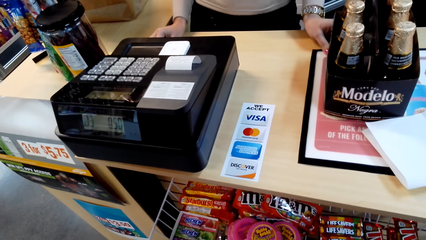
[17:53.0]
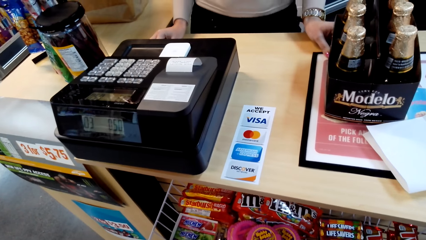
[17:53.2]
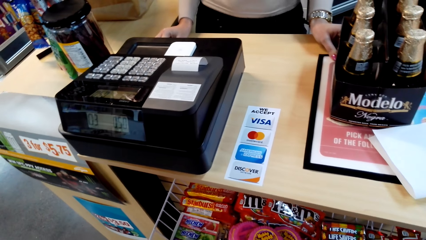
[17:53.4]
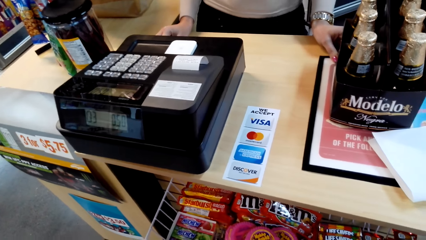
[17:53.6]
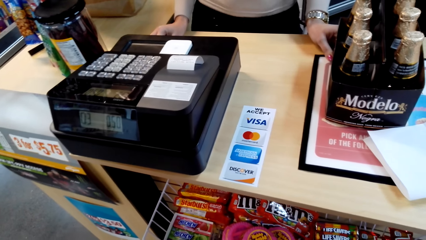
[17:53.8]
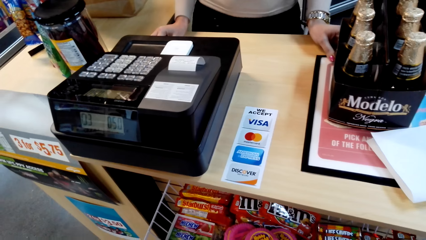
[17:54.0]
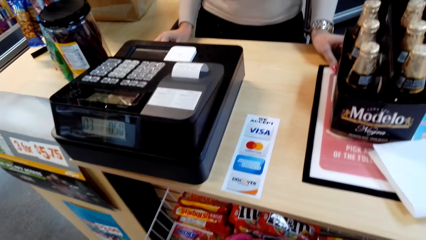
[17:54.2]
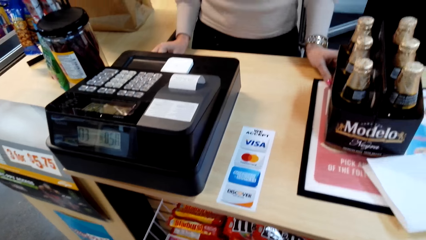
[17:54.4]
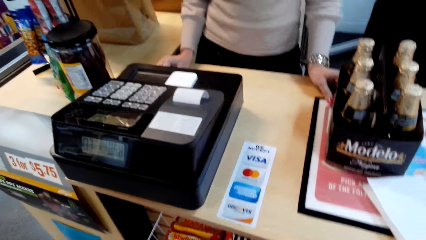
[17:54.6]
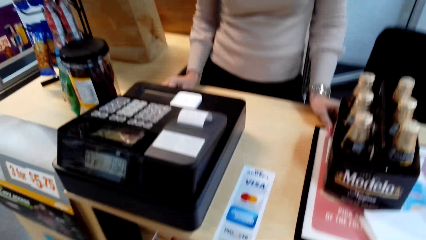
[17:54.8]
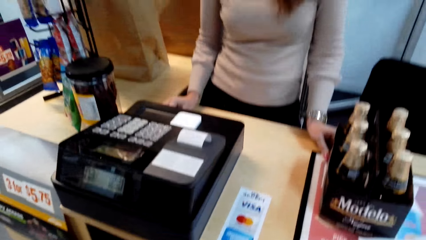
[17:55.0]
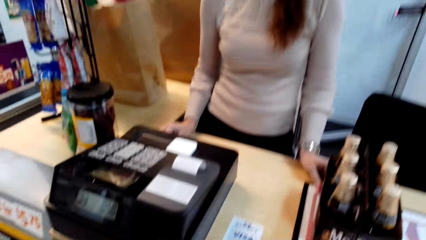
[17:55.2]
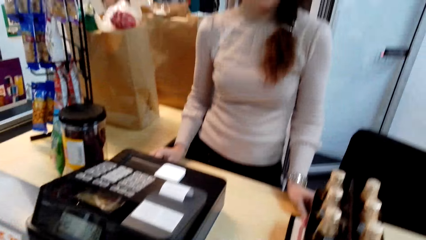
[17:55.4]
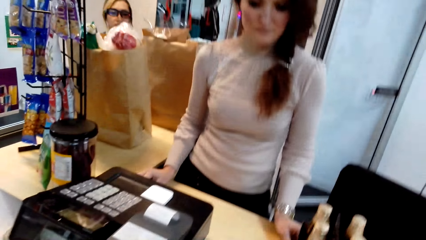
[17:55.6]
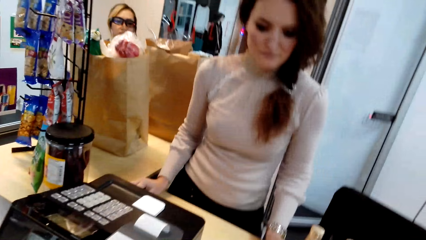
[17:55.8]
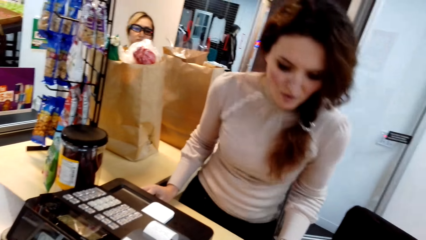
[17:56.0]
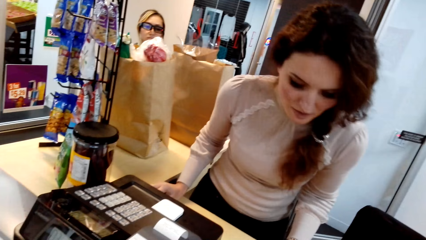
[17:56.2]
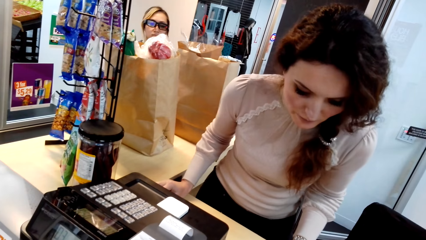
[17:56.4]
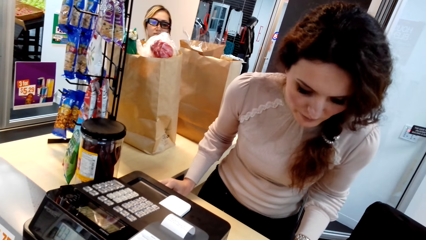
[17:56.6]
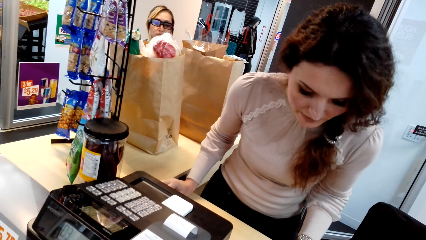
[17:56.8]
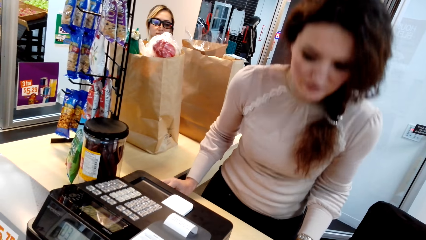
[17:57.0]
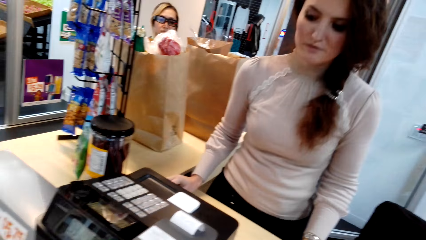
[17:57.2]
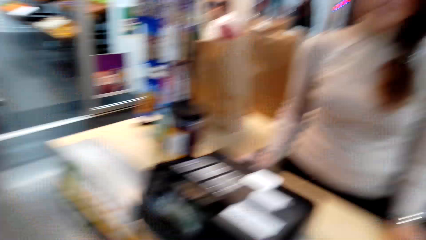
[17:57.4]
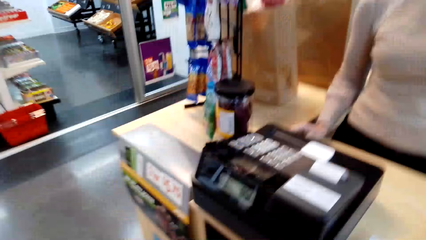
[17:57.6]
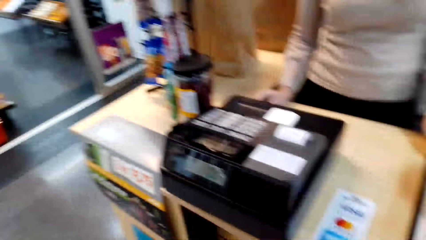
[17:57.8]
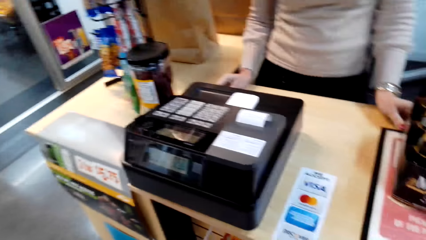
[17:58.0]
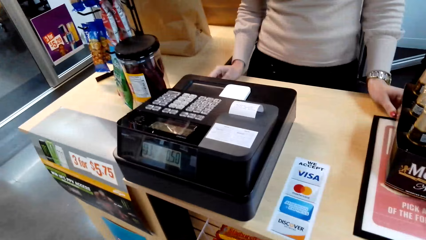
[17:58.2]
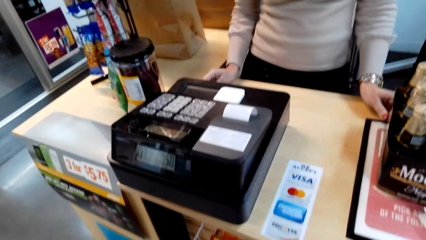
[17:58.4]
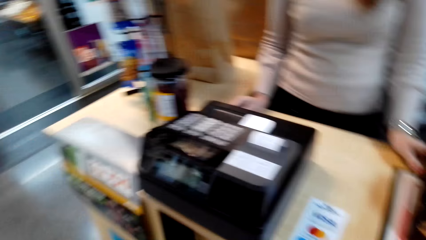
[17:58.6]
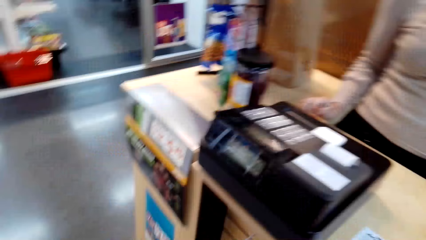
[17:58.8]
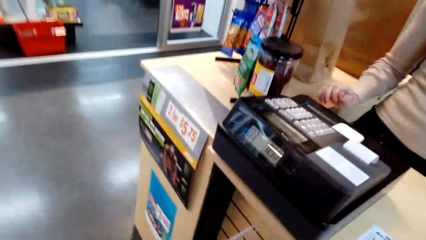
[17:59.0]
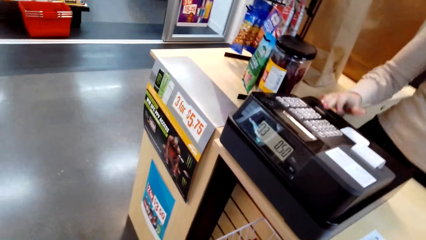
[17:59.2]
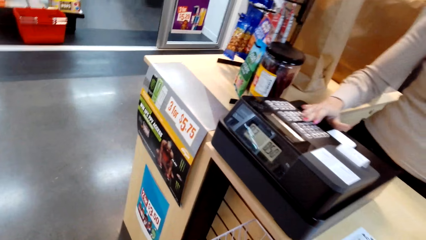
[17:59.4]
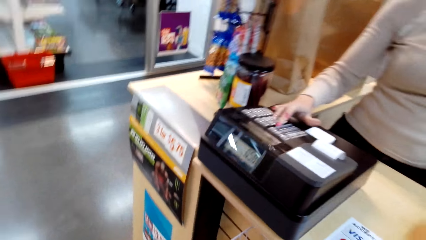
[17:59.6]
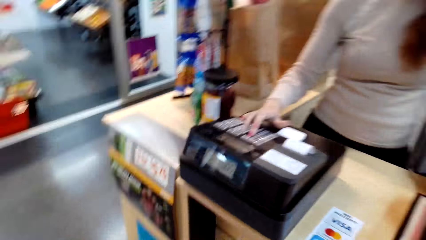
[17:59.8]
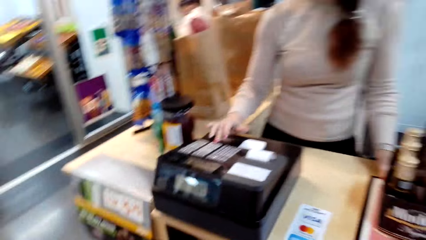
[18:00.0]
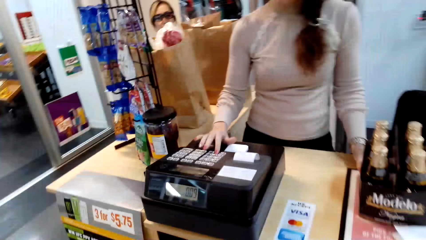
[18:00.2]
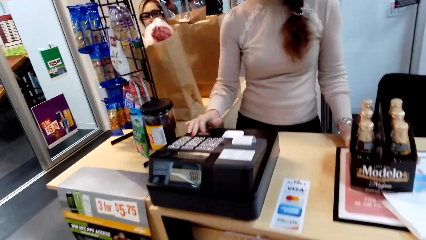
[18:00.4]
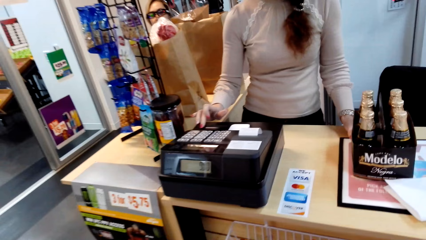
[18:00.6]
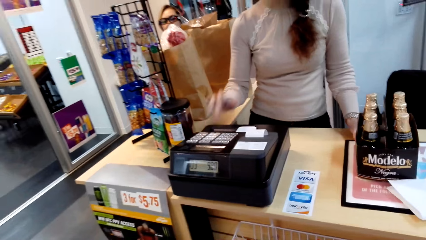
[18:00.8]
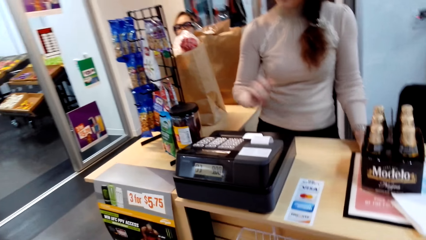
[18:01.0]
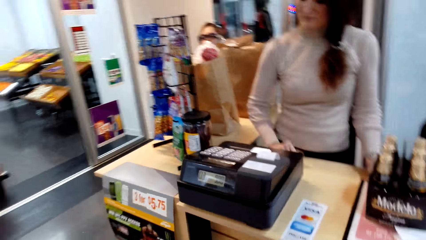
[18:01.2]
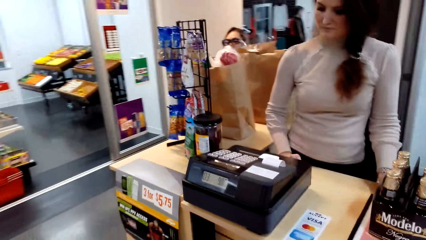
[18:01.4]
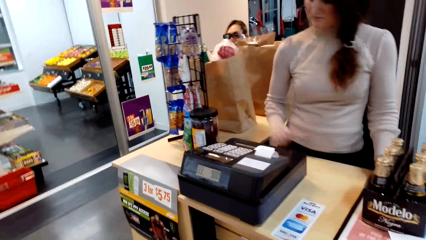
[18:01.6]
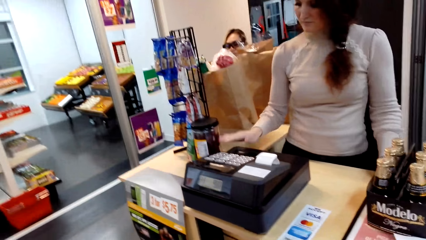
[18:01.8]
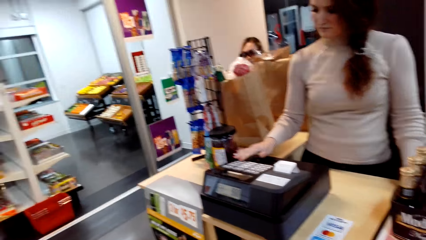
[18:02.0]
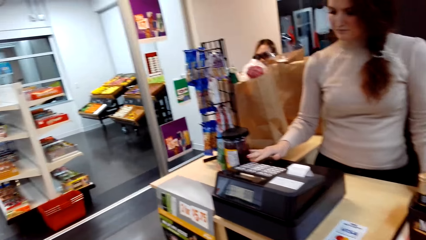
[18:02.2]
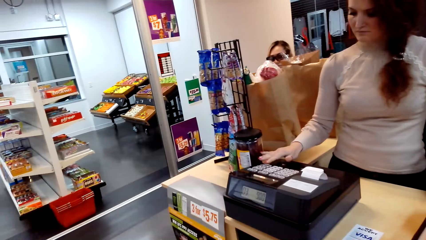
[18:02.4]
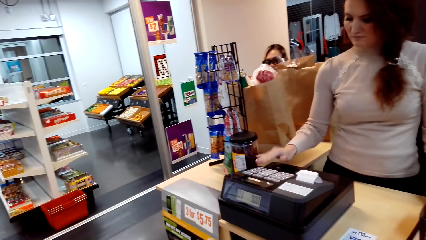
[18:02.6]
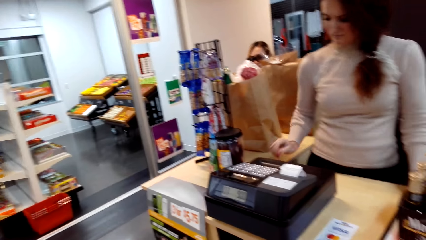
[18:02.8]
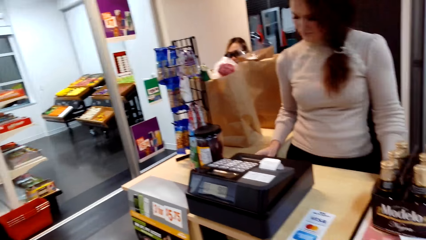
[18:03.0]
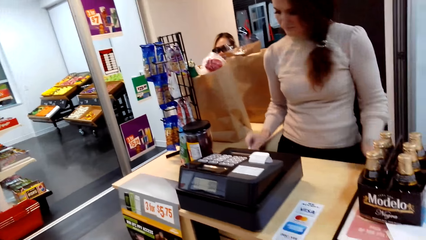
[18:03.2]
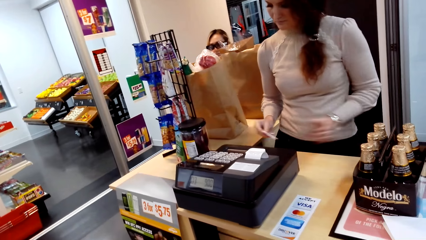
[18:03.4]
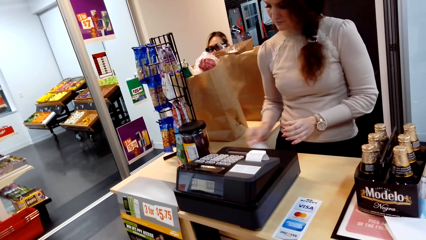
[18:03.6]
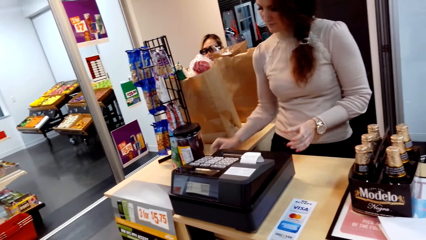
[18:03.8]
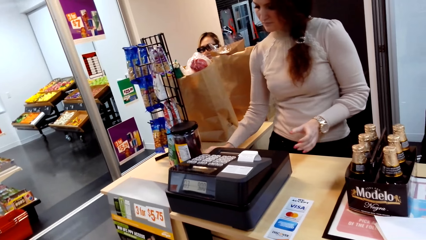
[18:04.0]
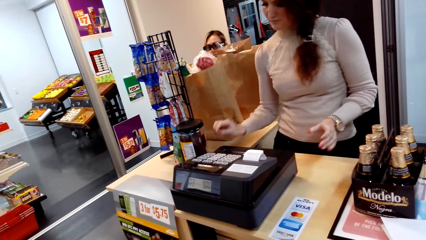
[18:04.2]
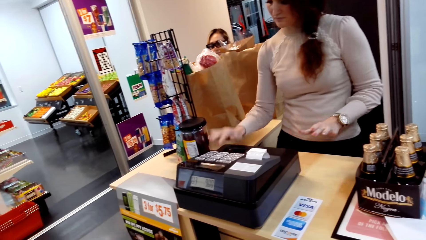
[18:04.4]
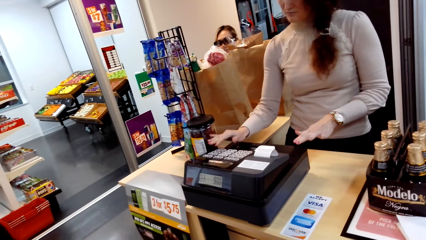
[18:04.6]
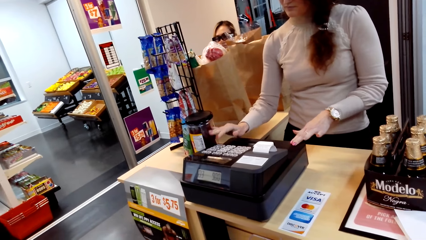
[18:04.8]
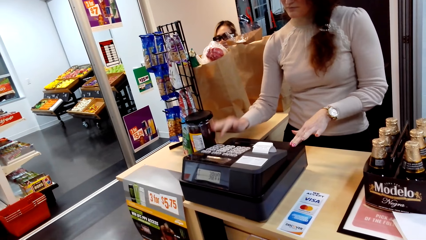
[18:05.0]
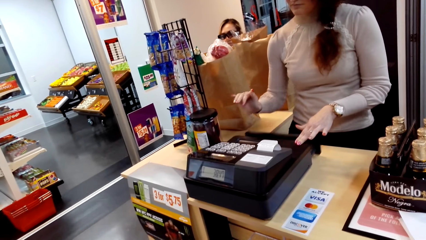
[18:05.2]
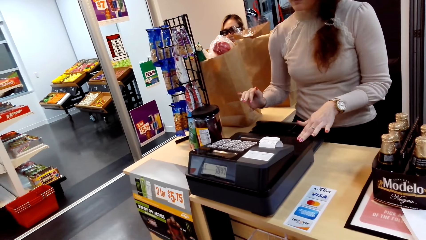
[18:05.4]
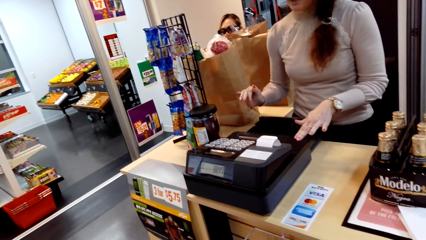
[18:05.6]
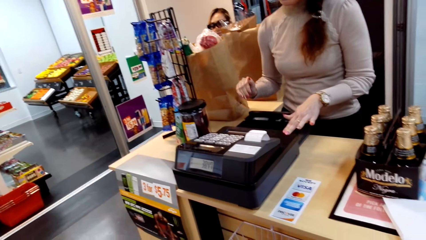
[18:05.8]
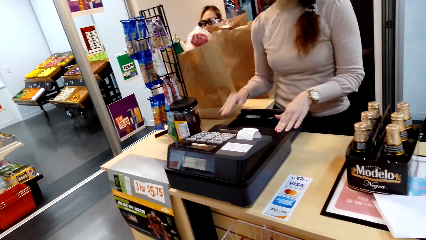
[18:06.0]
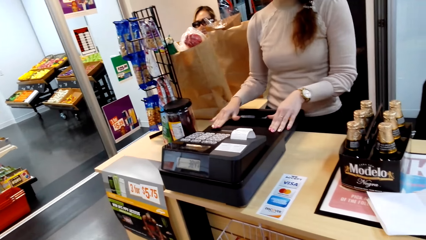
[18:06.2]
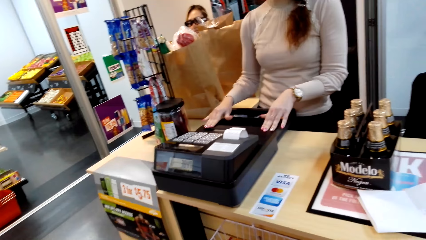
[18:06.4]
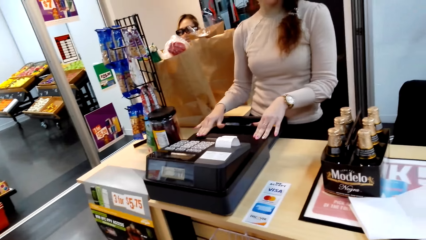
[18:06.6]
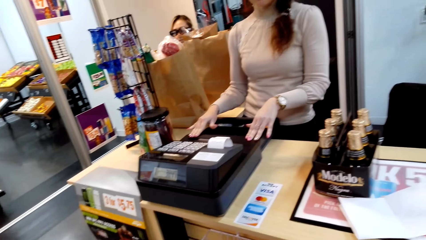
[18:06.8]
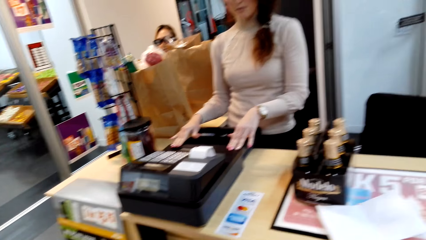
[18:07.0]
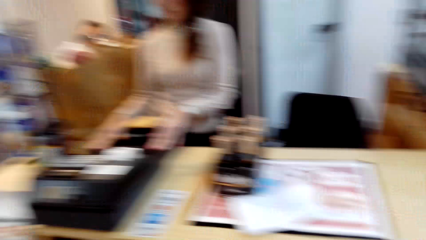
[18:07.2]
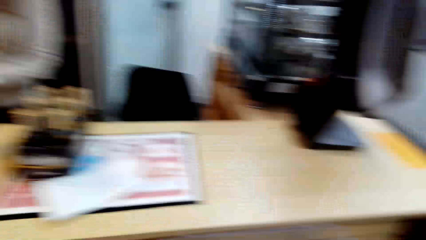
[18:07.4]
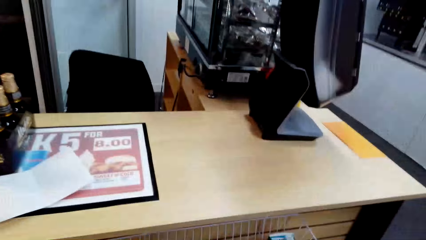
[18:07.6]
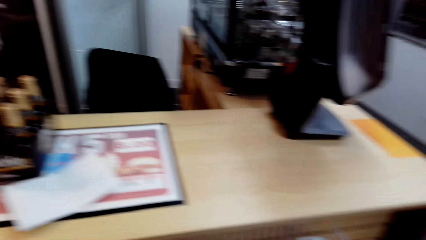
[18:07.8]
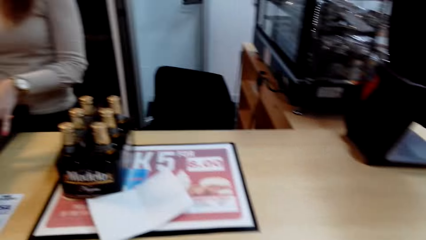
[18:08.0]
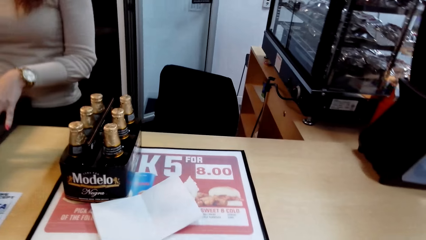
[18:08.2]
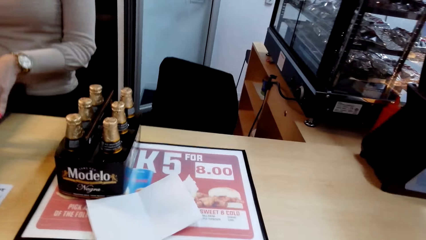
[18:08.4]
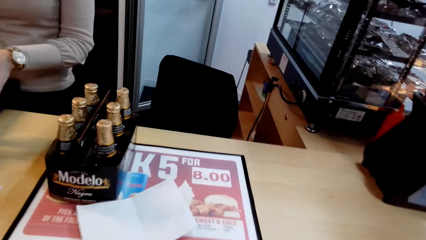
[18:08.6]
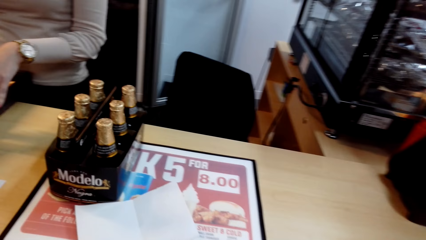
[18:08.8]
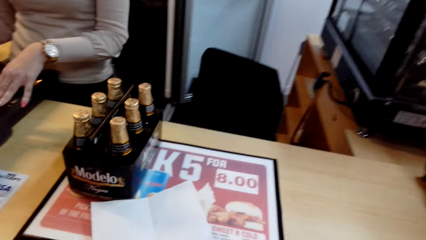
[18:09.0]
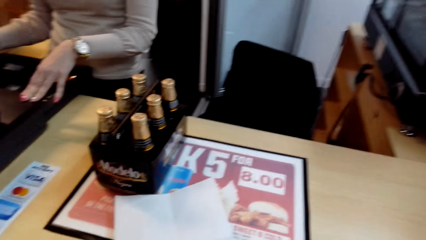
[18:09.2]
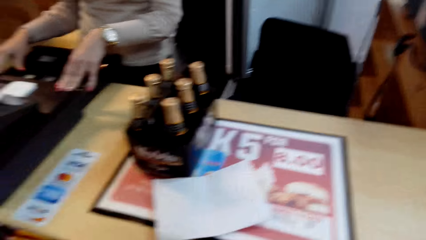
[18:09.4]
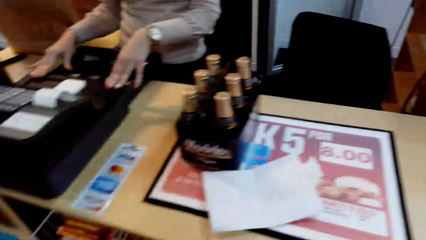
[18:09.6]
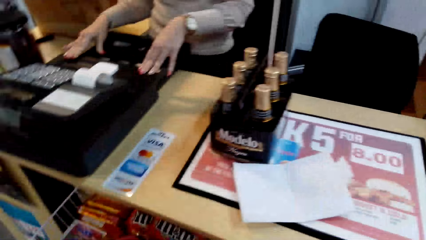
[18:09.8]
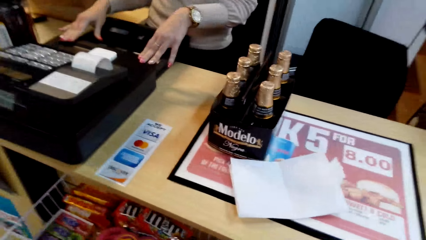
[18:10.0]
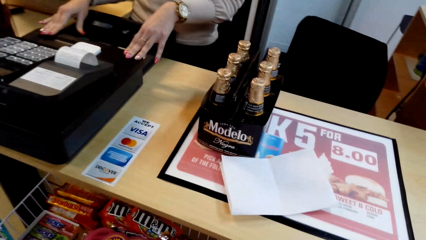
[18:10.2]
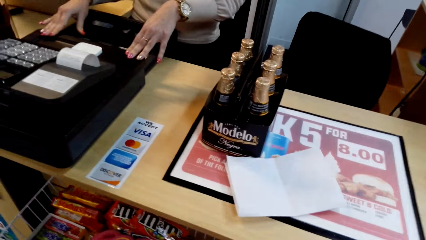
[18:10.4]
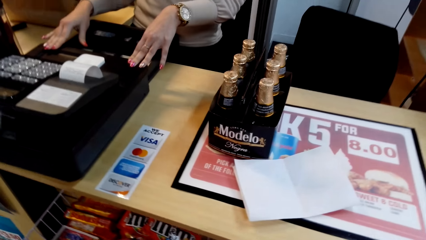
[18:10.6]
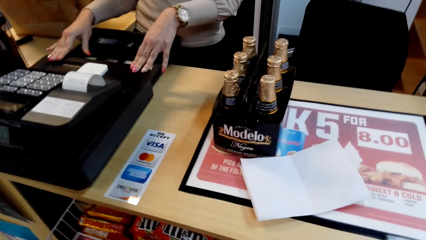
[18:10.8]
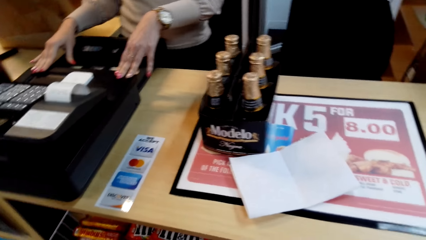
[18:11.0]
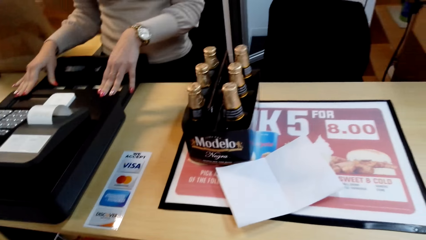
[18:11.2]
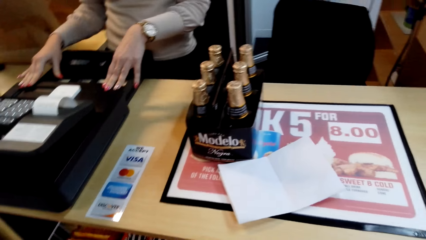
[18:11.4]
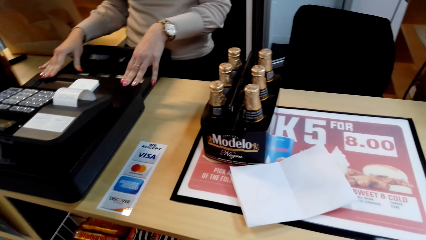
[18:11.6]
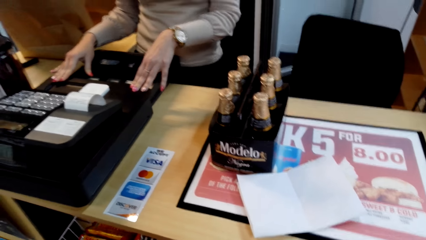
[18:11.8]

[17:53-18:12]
A person presses the billing machine, puts a piece of paper on the counter, and converses with another person.
